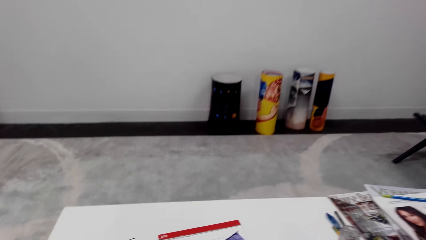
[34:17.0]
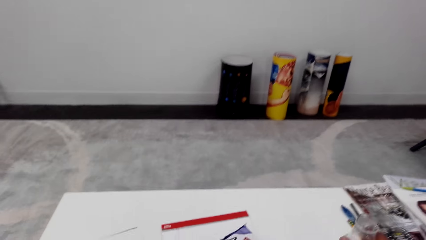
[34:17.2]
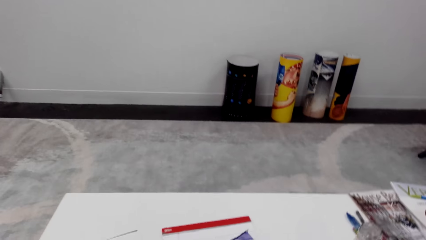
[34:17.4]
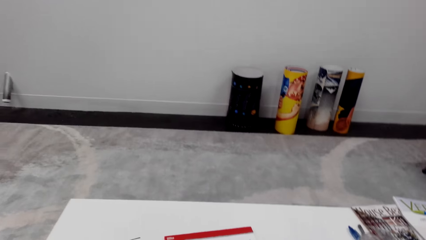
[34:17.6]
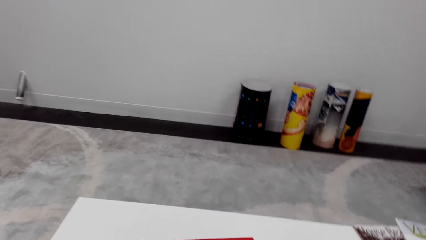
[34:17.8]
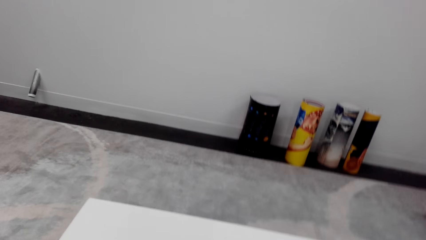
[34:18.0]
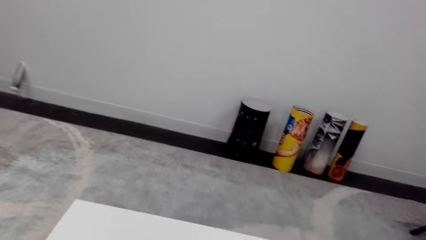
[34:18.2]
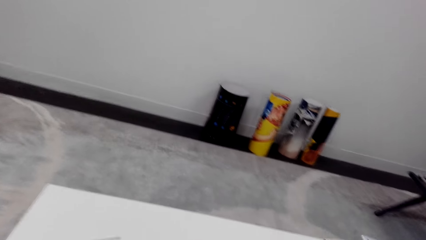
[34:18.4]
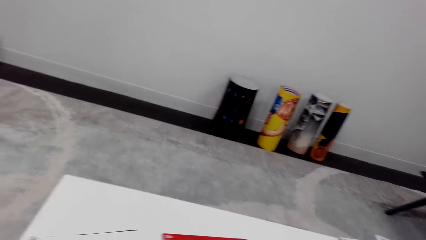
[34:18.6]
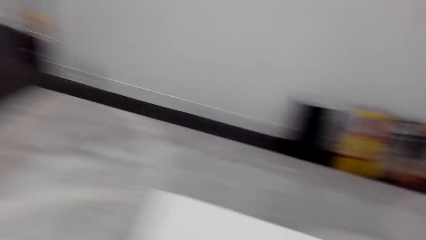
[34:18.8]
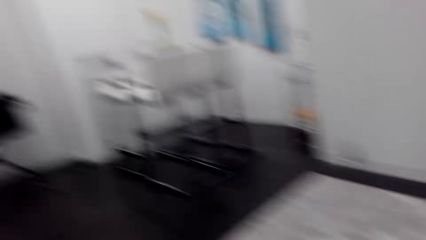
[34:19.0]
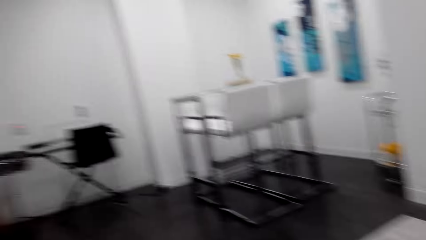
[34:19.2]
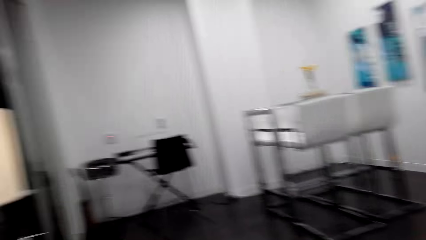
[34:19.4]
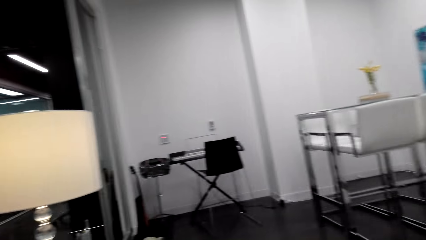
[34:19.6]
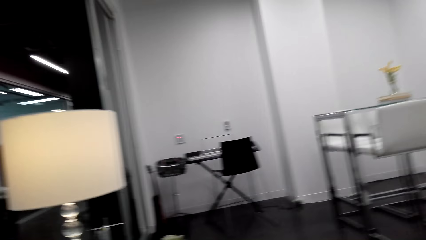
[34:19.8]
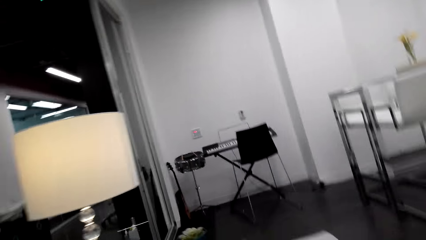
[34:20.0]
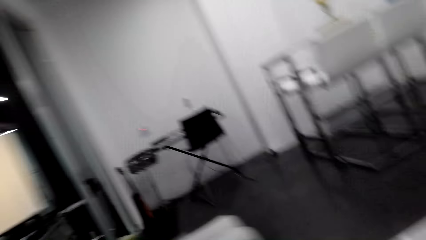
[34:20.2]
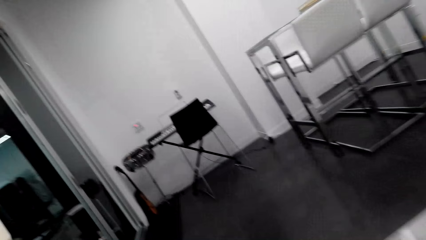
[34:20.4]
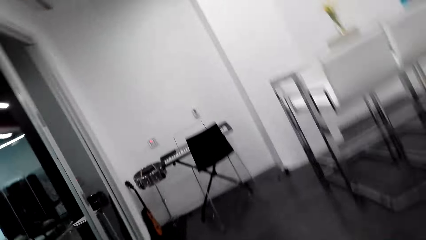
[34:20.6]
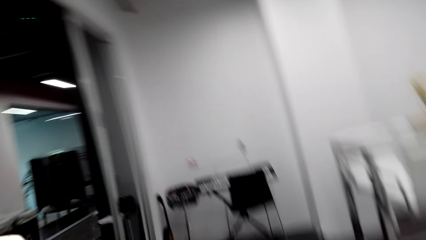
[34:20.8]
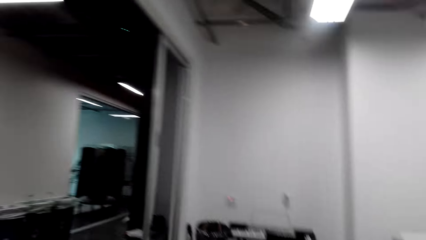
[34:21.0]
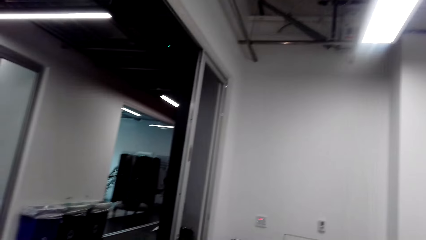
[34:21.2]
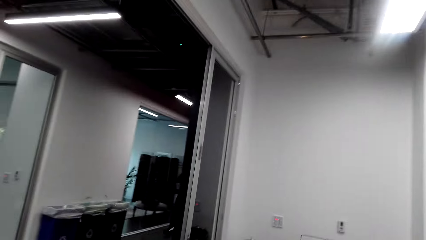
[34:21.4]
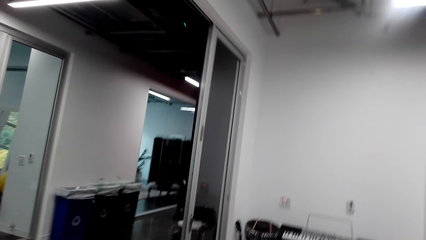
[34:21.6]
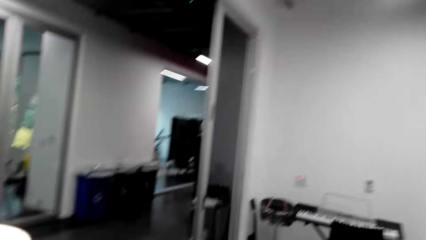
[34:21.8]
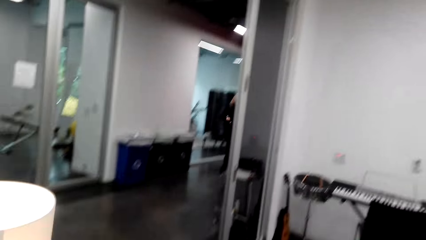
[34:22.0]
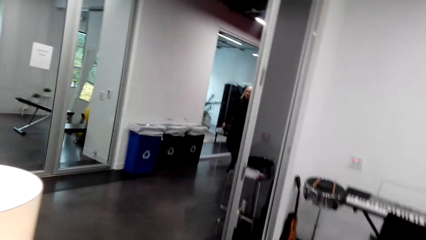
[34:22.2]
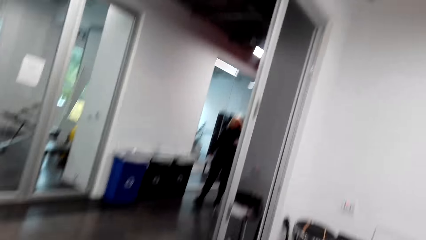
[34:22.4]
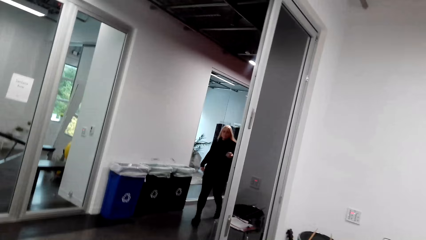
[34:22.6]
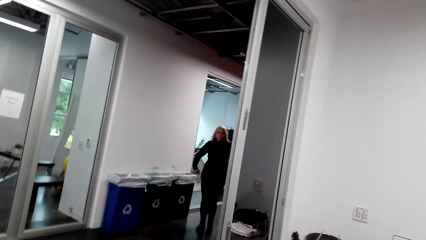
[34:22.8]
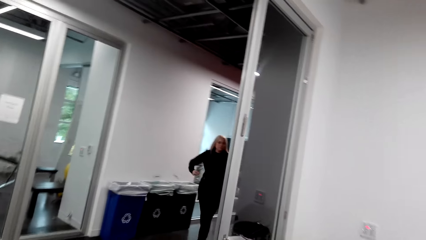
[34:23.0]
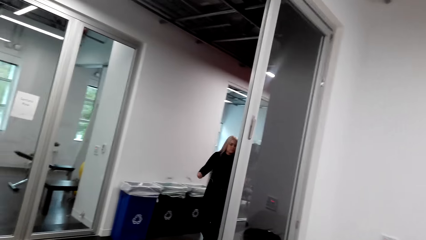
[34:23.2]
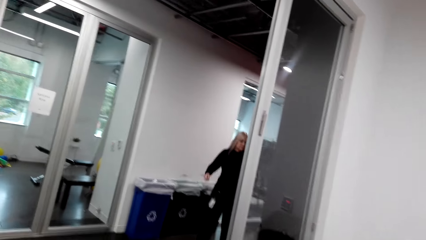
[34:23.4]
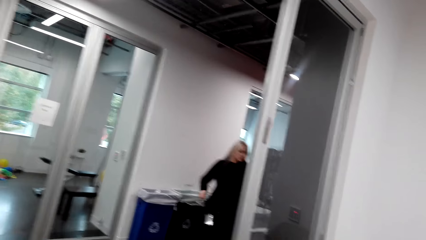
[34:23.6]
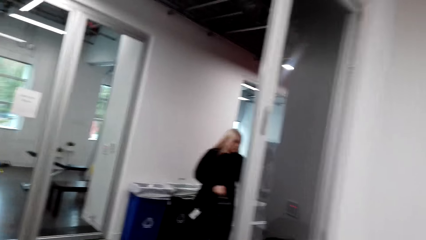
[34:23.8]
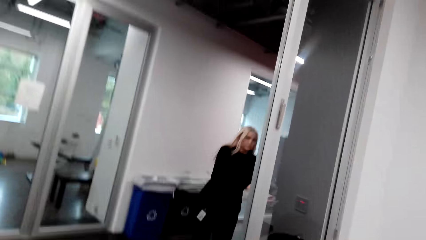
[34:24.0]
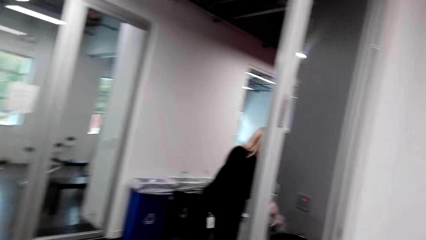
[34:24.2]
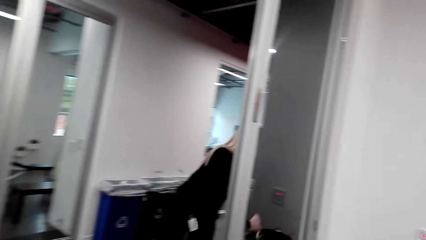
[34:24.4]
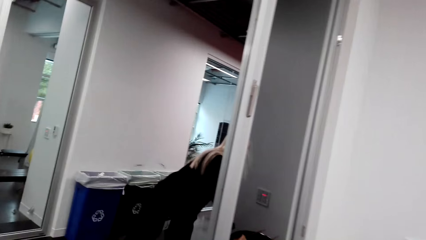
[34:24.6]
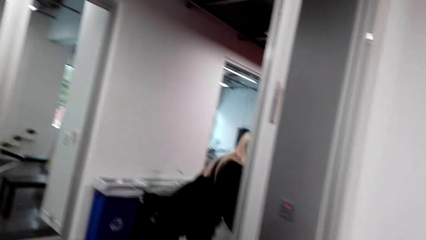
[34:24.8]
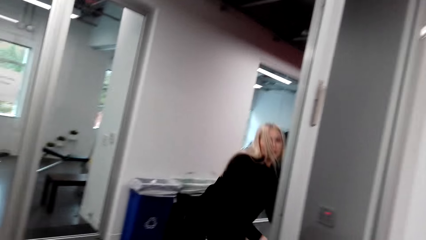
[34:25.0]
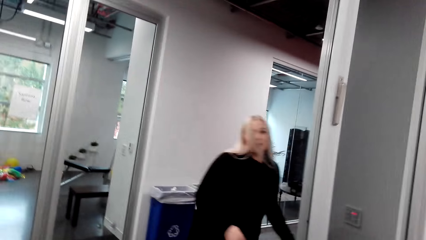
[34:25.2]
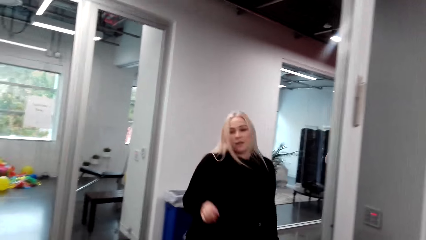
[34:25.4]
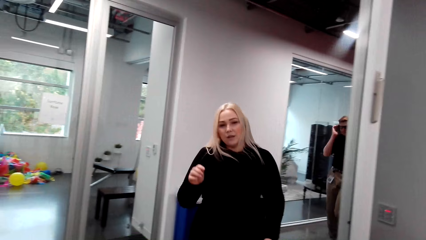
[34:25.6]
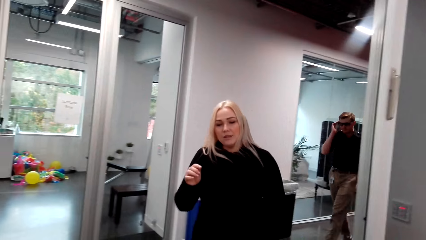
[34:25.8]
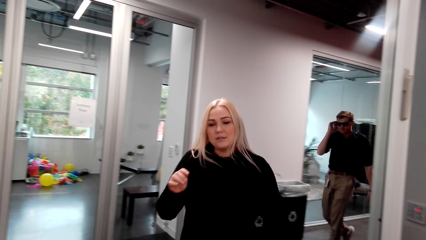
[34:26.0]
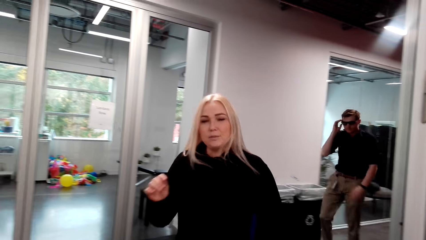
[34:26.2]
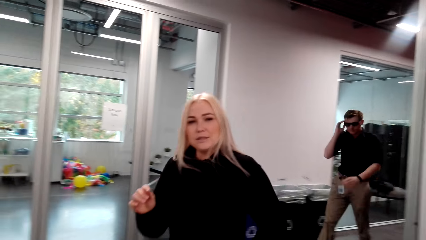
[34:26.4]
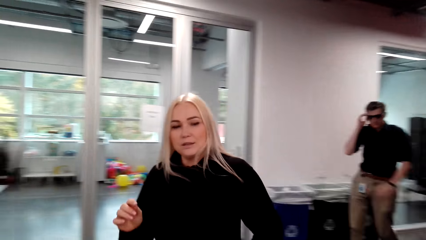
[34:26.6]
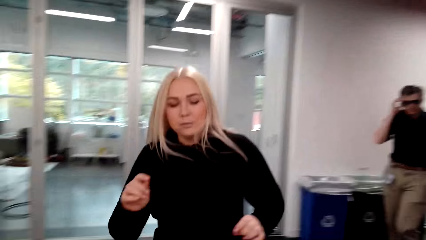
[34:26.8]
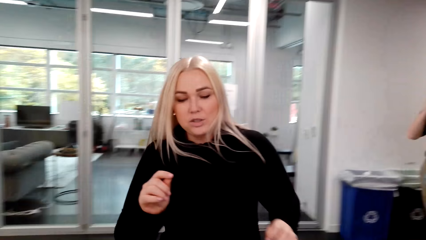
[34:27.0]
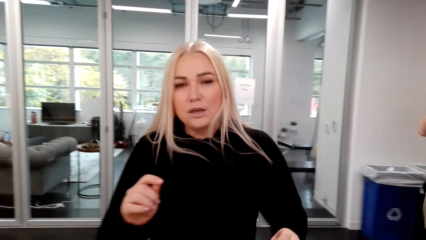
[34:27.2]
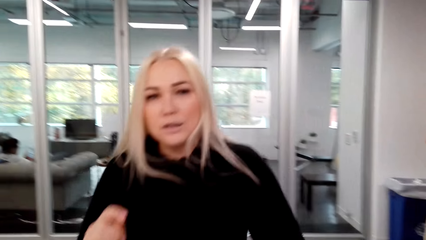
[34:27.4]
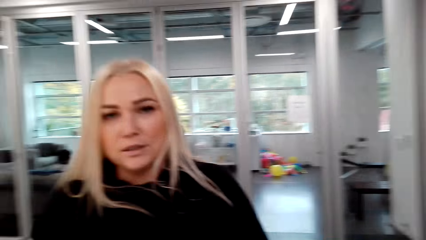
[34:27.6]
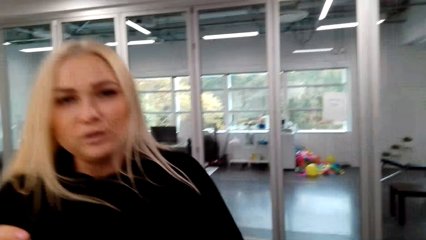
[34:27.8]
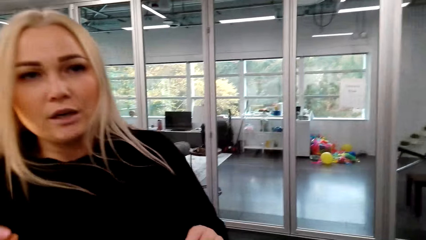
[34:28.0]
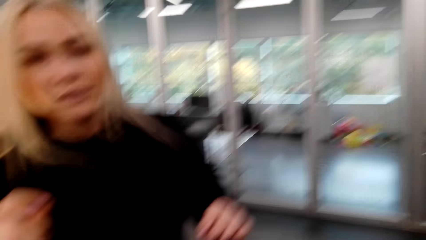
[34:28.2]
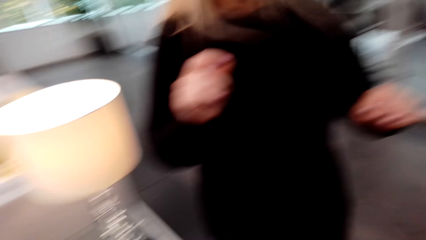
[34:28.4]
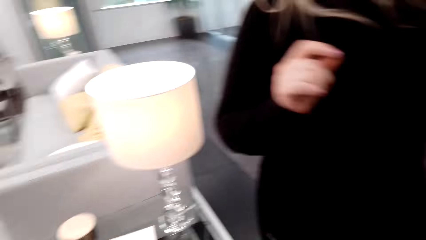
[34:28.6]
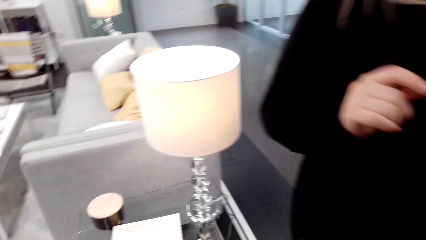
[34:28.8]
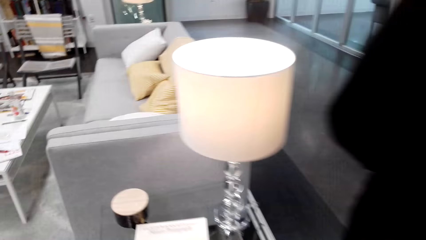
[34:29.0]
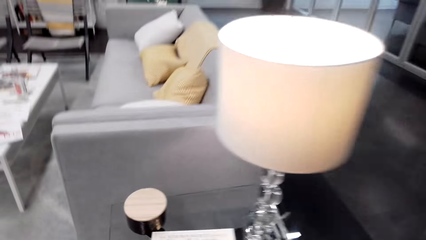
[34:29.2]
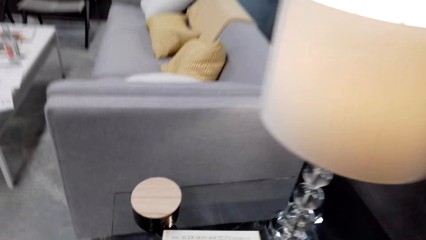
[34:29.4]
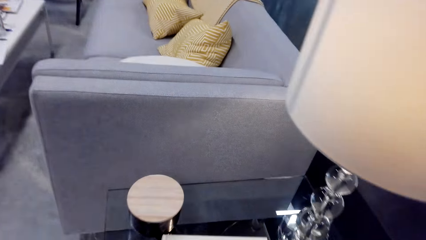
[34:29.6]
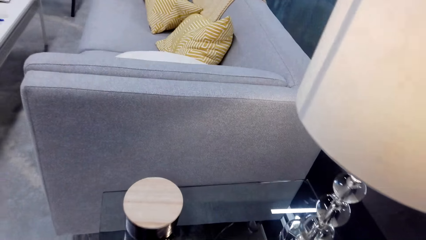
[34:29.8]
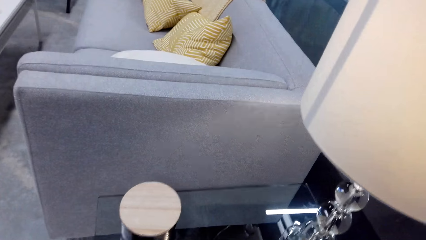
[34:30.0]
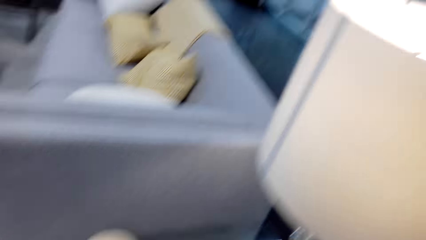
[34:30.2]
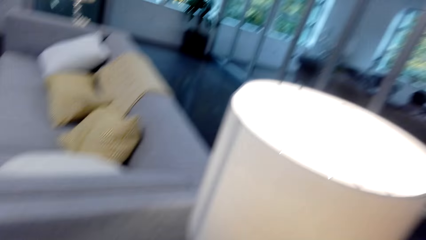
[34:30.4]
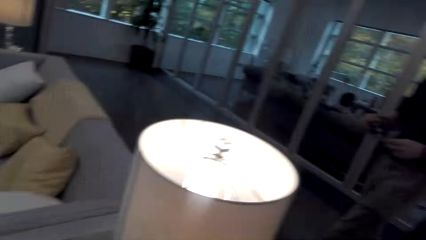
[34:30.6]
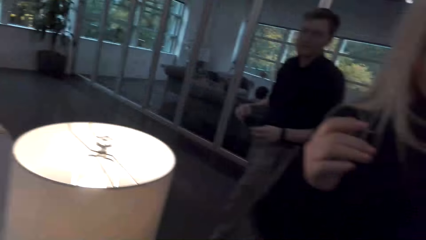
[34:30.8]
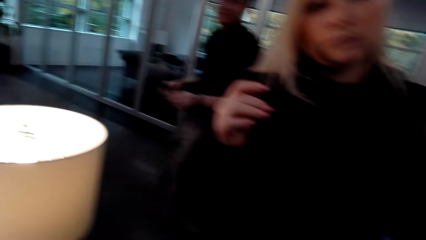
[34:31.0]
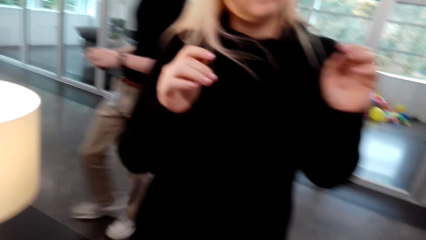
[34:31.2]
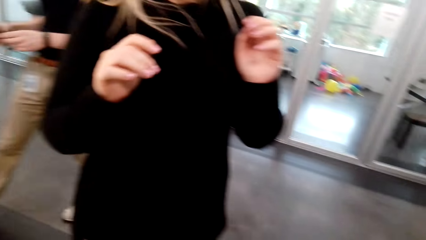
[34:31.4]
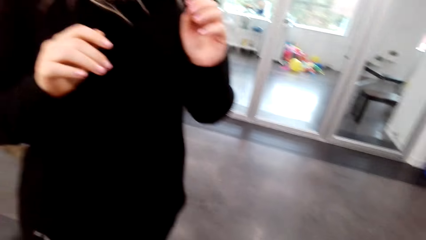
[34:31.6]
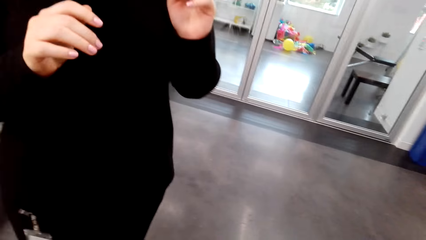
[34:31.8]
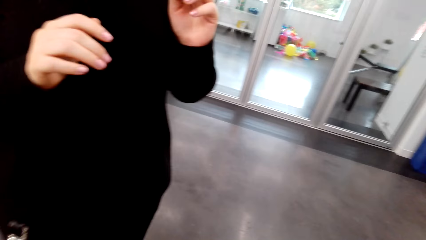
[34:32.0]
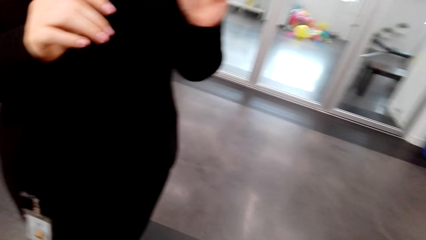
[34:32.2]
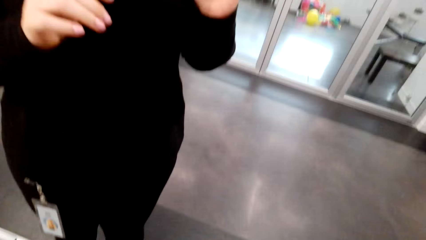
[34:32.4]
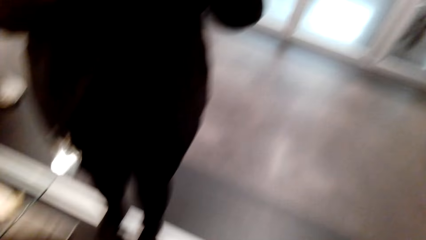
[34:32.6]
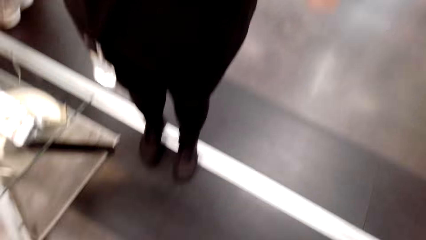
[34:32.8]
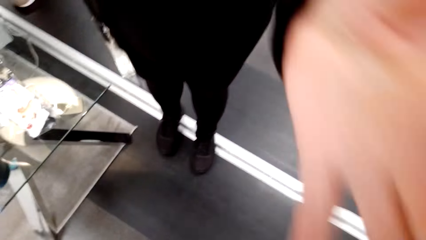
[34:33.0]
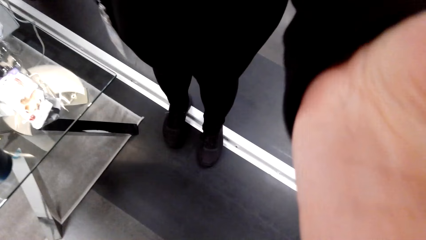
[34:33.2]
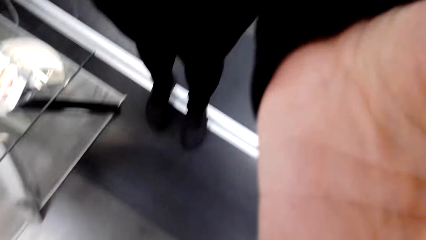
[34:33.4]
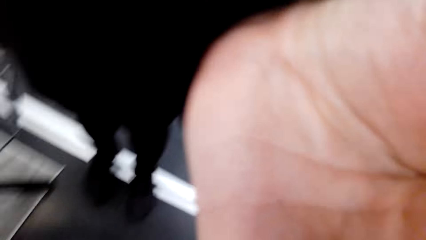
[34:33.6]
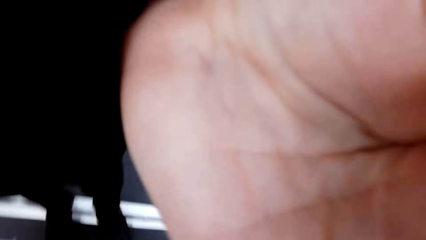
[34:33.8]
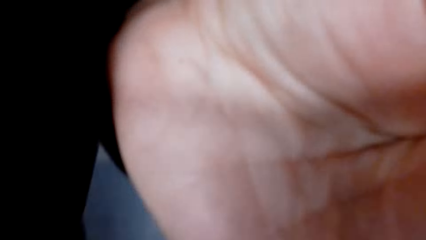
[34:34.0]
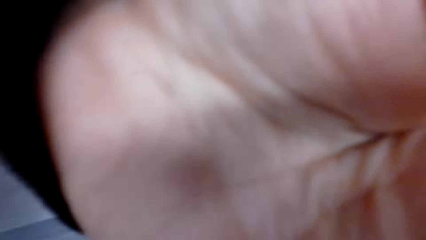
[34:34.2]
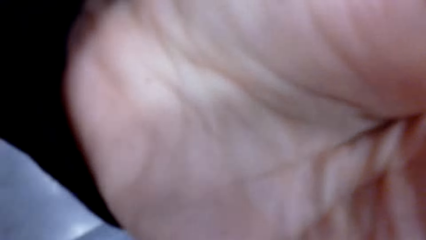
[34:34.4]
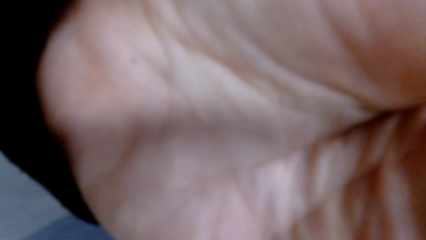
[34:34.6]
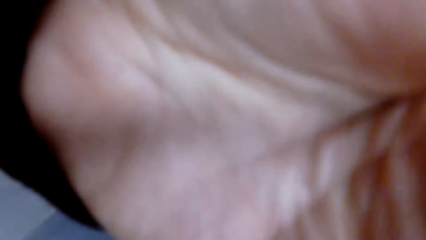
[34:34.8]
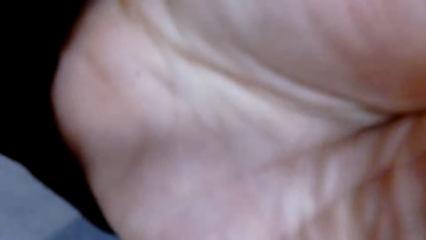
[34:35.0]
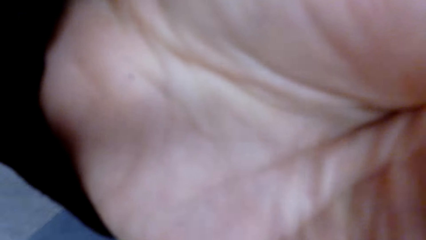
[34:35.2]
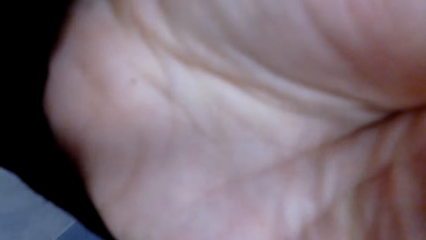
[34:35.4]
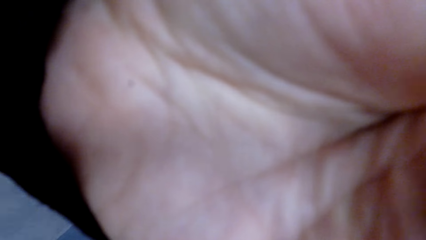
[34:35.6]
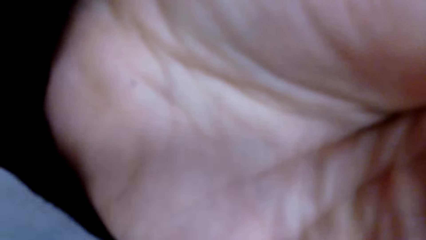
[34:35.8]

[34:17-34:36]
The camera wearer puts the bottle on the table. They look around. They walk on the floor. A woman walks on the floor. The camera wearer looks at the woman. The woman converses with the camera wearer. A man walks on the floor. The woman stands on the floor. The camera wearer looks around, stands on the floor, makes a step, looks around and looks at the woman. The woman stands on the floor. The woman moves both hands. The woman adjusts the camera wearer's camera with her left hand. The camera wearer touches the camera.
